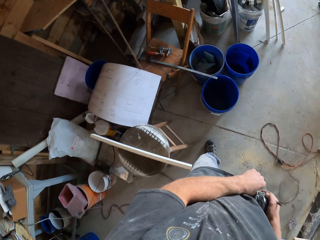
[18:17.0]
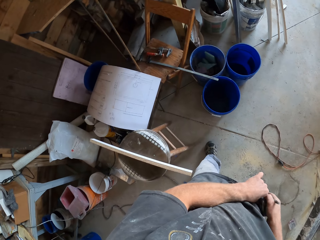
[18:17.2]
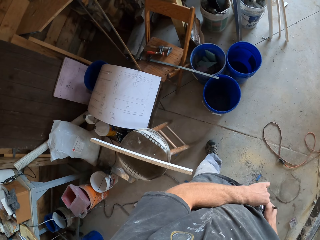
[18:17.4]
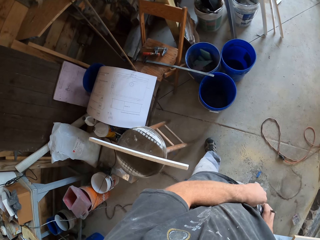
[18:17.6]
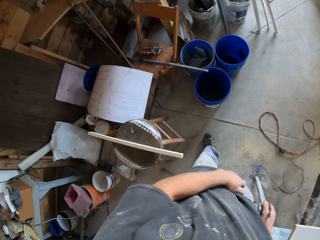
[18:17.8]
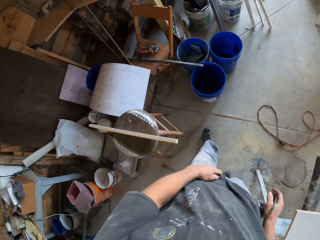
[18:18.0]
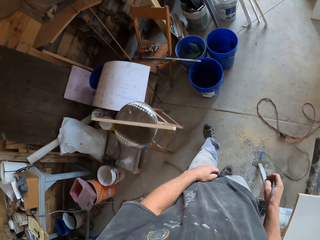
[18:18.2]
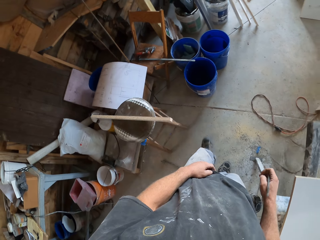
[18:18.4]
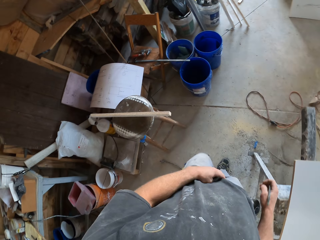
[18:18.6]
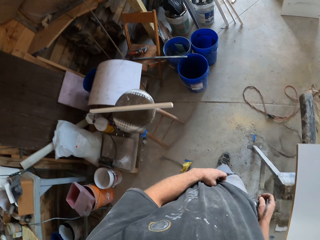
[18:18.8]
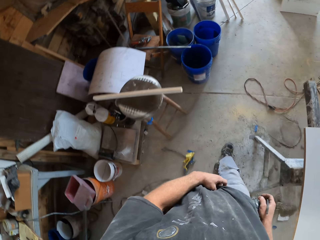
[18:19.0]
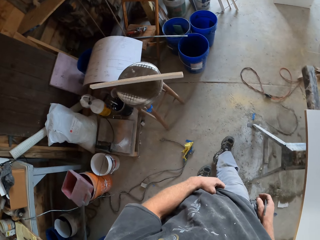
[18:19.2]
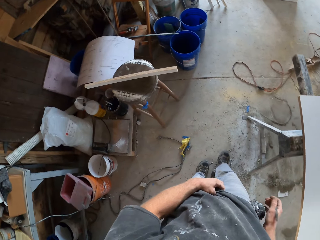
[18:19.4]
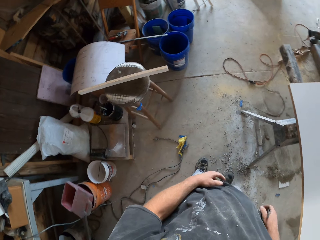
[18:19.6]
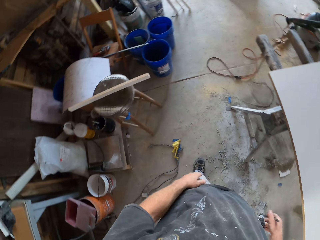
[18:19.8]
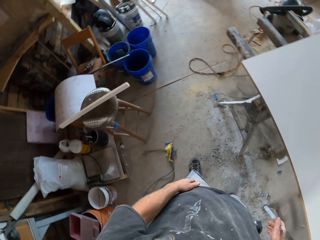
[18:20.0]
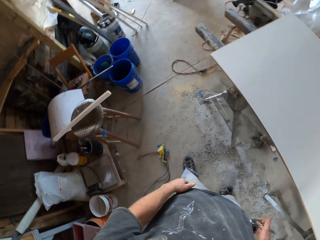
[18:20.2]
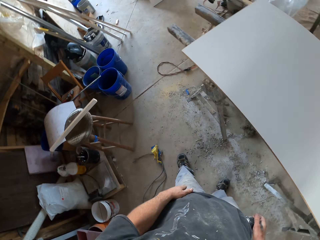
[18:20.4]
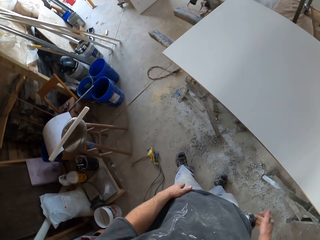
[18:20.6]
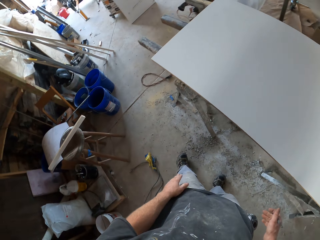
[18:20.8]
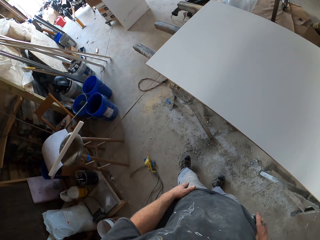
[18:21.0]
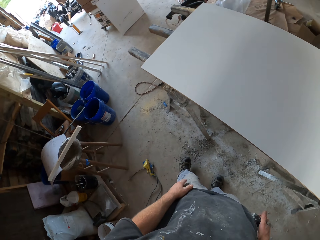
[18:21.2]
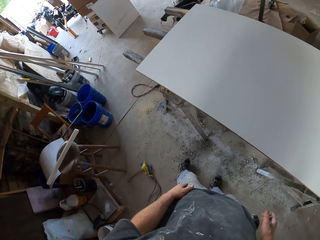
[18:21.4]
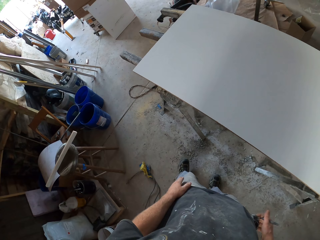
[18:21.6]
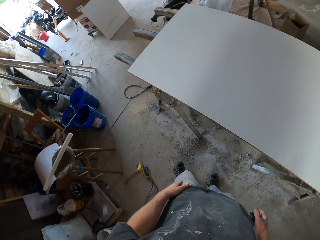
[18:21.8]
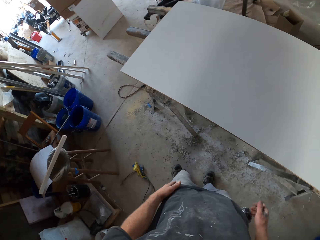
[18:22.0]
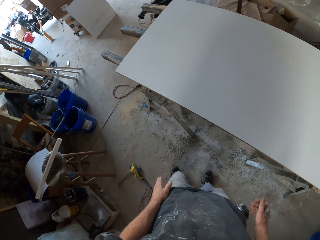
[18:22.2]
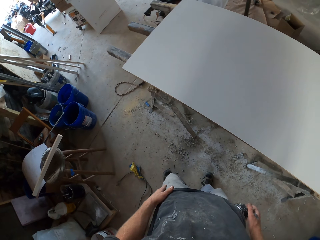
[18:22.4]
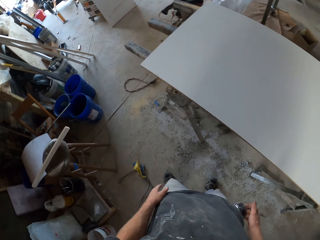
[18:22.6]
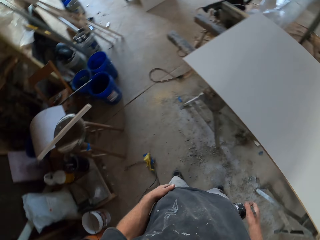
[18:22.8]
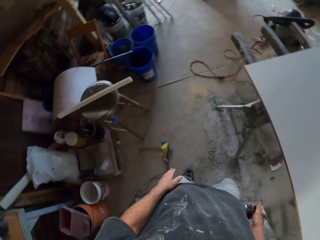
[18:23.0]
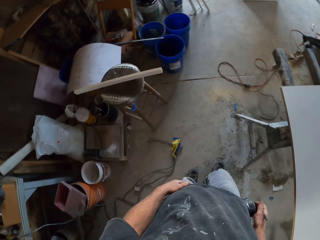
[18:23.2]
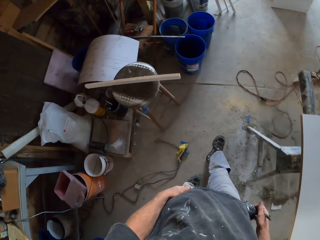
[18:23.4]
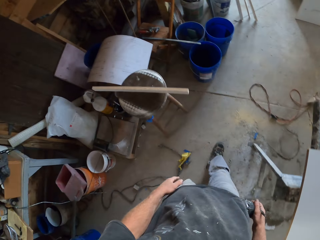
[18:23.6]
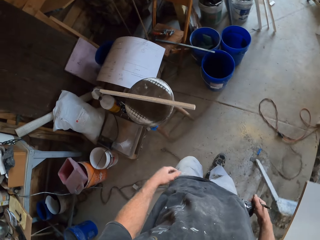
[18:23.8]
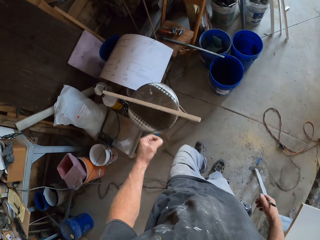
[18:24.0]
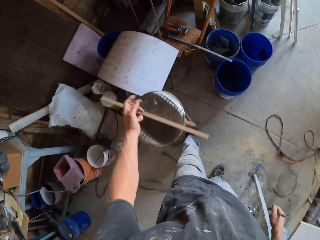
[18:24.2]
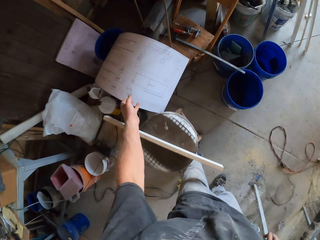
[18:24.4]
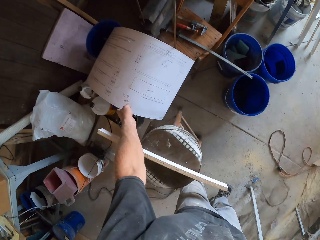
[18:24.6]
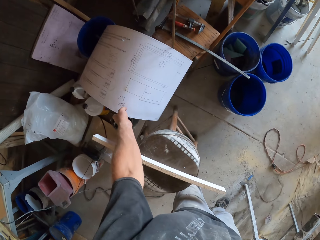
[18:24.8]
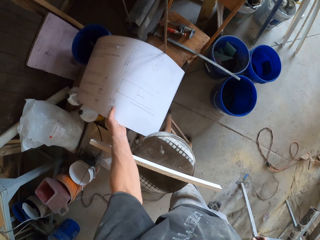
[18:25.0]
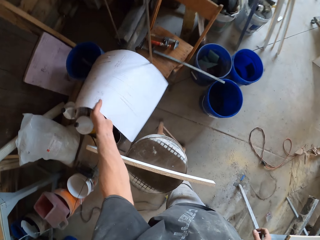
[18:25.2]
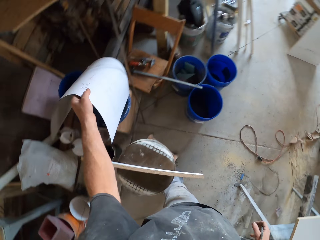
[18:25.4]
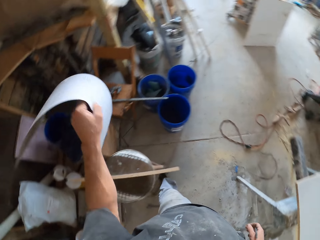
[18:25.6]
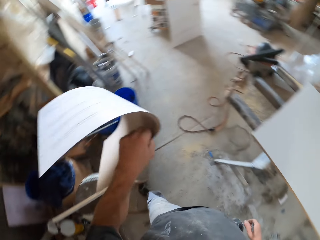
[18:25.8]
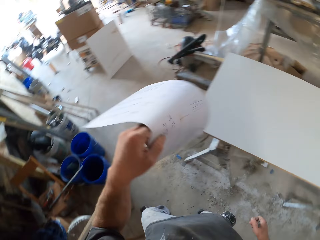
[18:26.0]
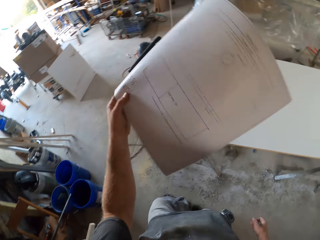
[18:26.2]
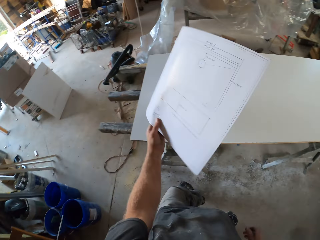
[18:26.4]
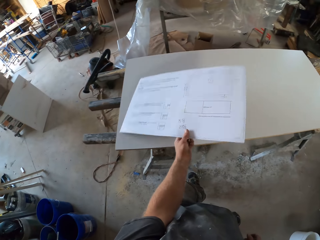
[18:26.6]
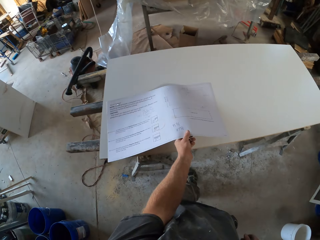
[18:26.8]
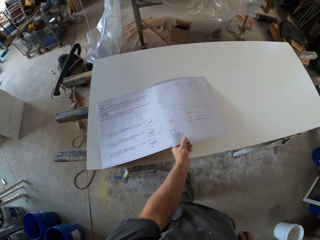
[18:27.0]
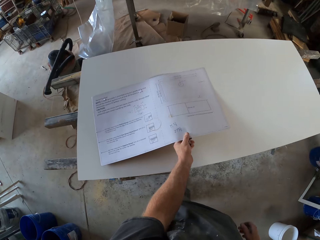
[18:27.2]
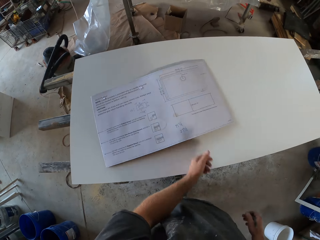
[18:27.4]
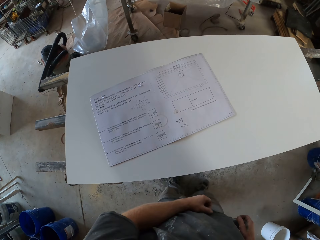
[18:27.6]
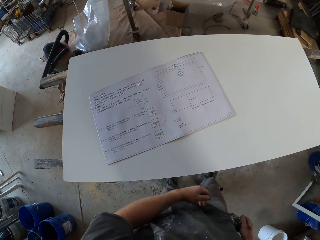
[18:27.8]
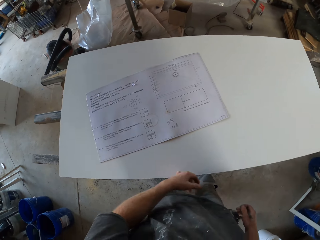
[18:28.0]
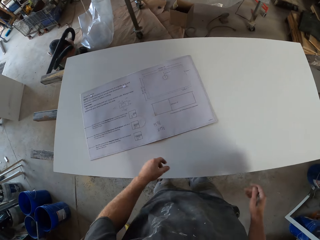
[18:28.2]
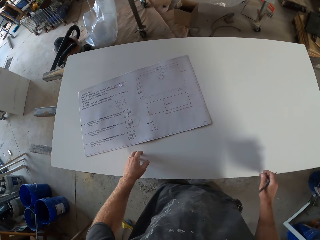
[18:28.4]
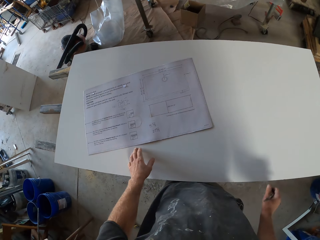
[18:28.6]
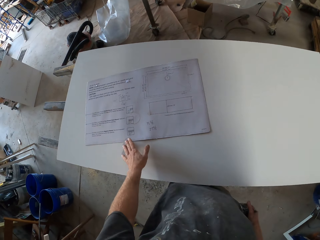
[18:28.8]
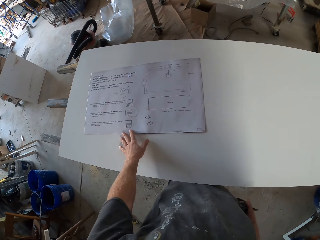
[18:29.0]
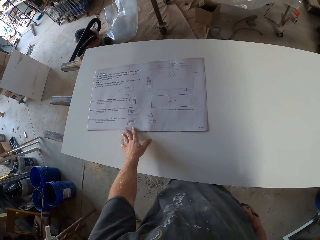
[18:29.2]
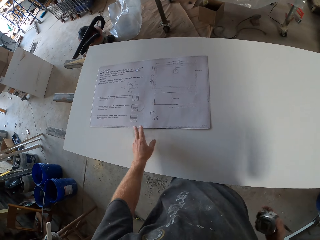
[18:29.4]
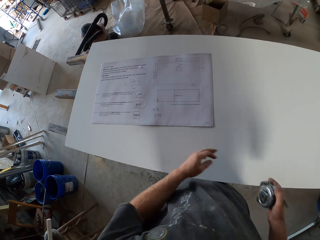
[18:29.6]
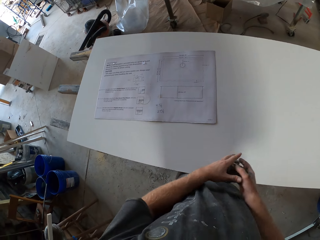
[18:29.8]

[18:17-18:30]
The camera wearer stops walking. He touches himself. He walks. He takes the paper and puts the paper on the wooden board.

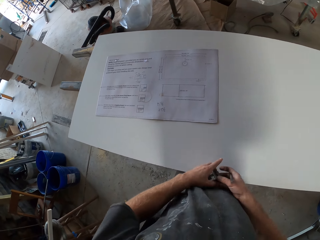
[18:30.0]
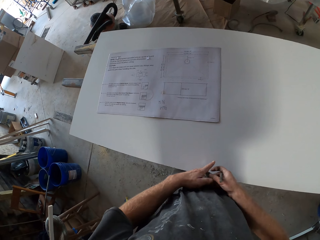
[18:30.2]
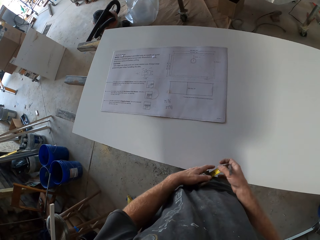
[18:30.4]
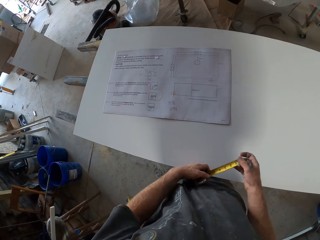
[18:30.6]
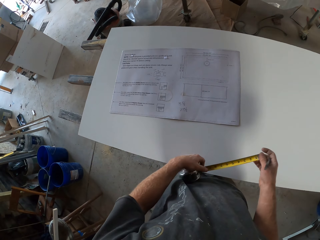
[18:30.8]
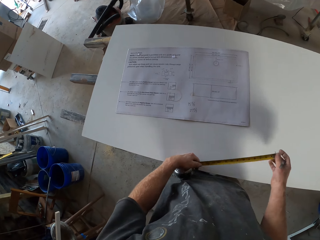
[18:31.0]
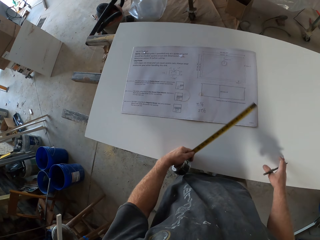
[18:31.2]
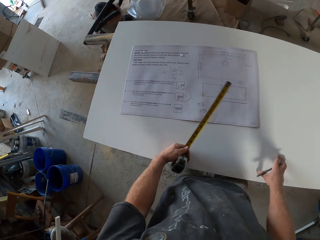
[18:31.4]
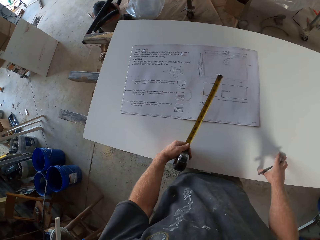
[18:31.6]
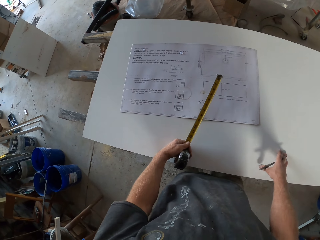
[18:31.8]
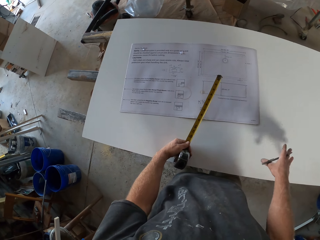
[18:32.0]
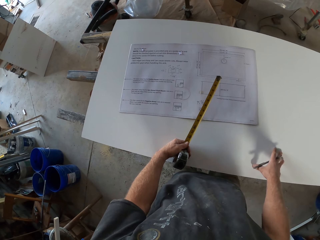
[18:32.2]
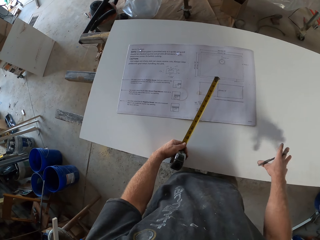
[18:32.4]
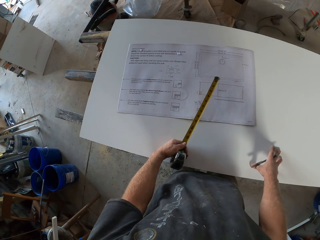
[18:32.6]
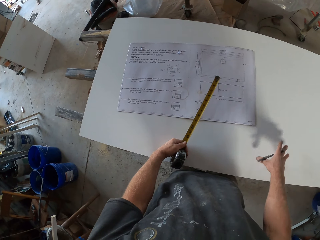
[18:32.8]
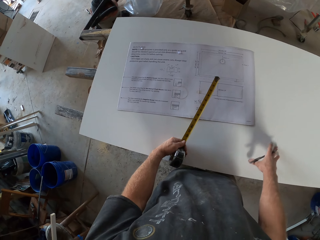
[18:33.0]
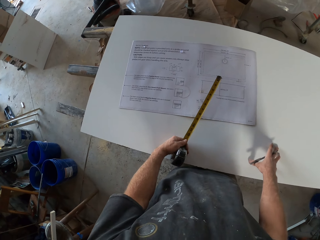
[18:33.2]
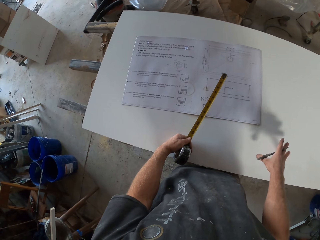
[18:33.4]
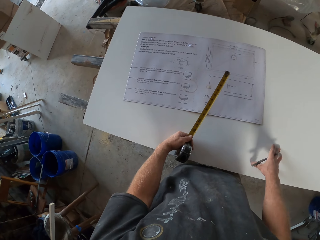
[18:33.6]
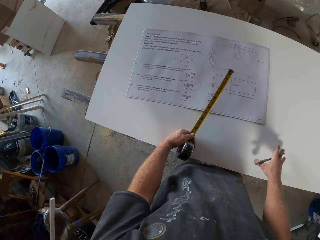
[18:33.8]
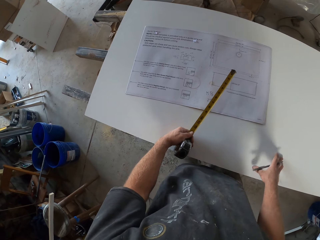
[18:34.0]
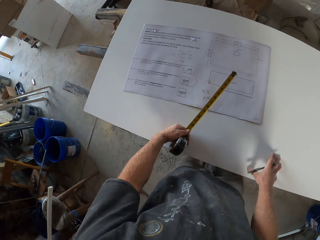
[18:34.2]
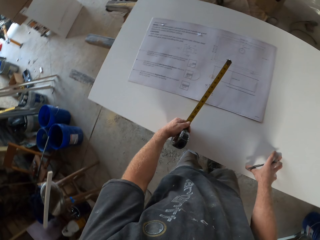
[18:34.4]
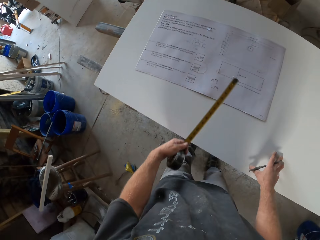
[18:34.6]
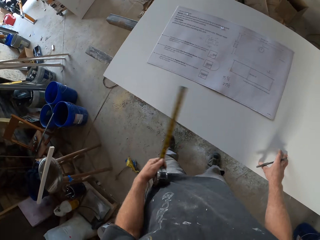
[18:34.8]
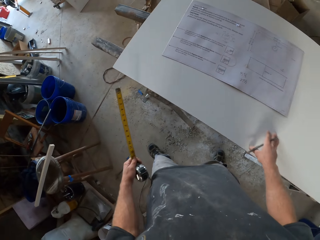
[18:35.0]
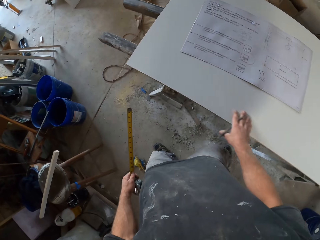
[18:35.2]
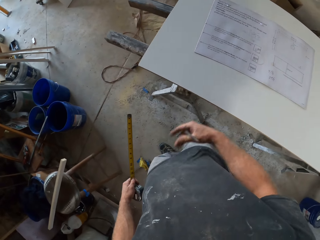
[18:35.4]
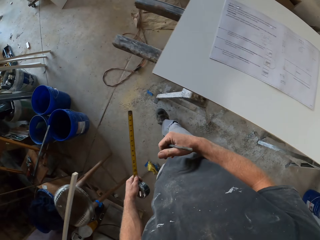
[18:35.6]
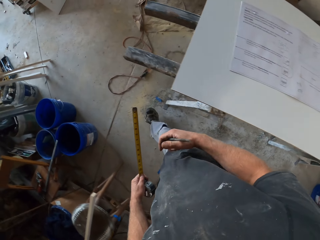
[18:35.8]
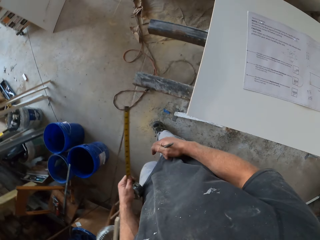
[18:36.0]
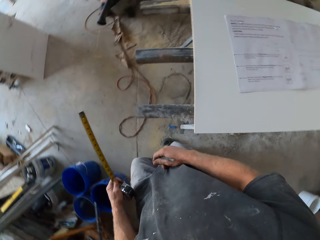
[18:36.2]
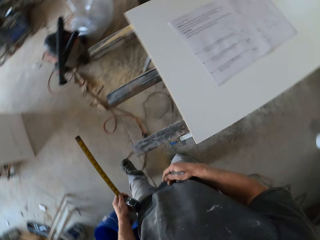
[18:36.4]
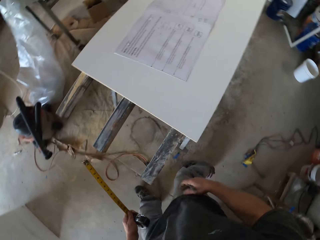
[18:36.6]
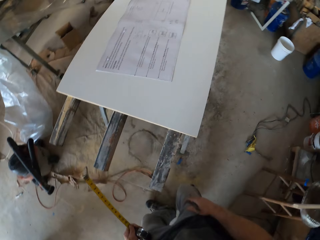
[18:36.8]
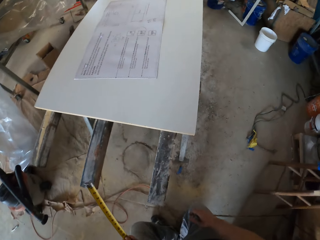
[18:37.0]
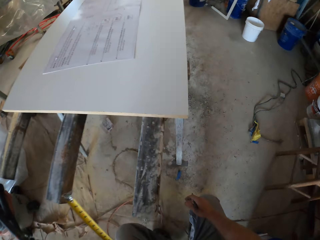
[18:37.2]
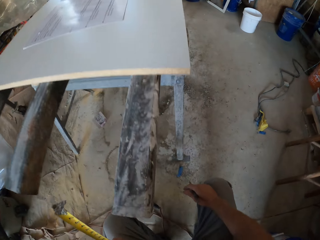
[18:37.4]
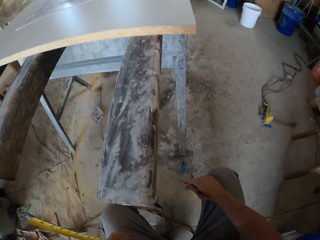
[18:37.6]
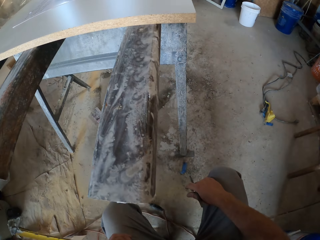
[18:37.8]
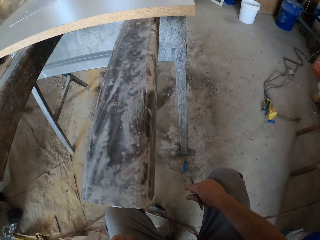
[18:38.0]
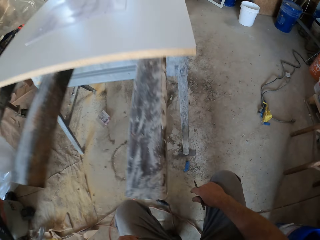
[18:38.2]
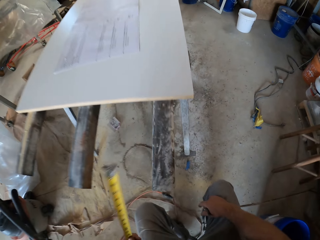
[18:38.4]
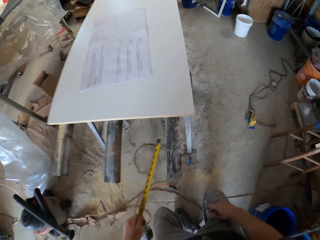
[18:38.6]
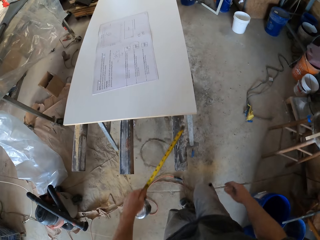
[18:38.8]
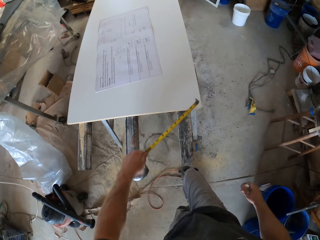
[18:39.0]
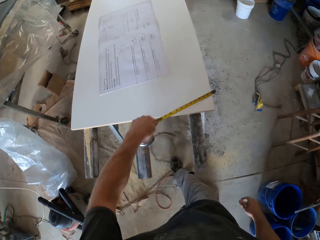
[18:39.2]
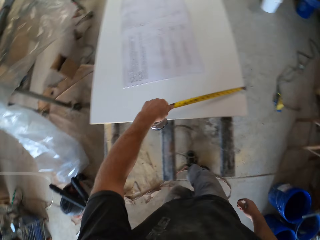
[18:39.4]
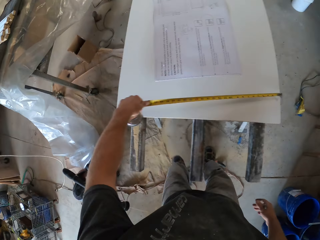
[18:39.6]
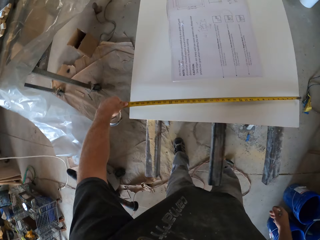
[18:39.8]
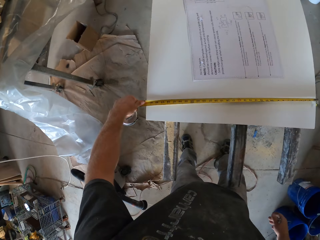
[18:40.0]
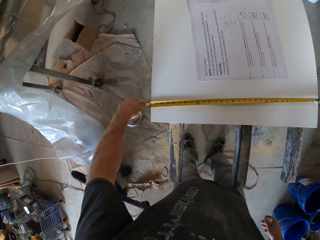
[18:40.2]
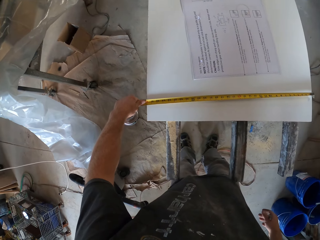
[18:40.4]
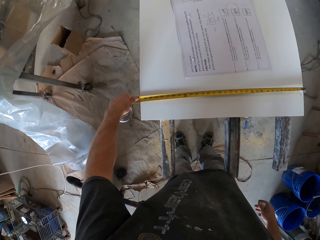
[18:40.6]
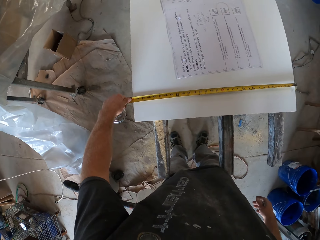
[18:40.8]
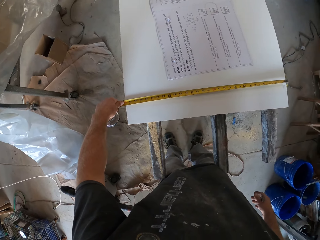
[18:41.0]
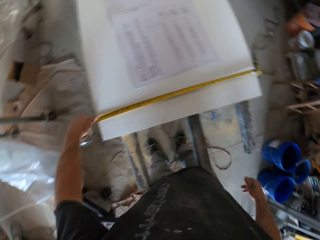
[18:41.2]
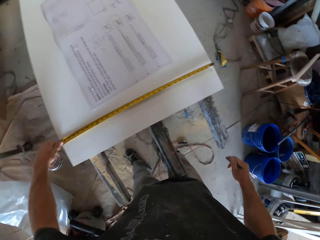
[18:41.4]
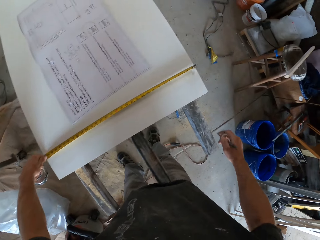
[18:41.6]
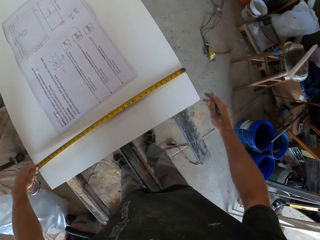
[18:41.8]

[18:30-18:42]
The camera wearer stretches the tape measure. They knock on the wooden board. They walk around. They measure the wooden board.
